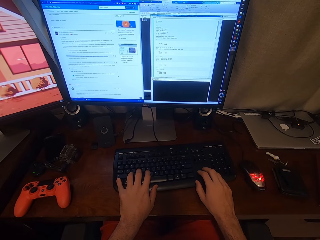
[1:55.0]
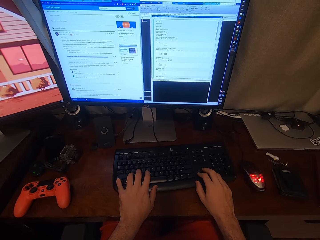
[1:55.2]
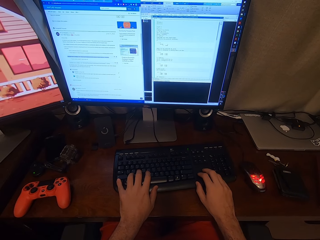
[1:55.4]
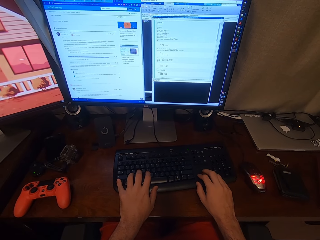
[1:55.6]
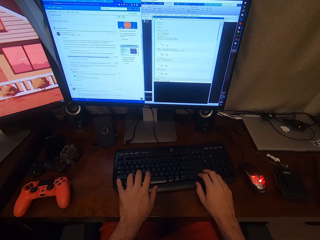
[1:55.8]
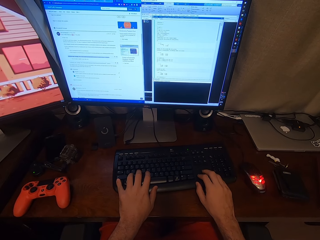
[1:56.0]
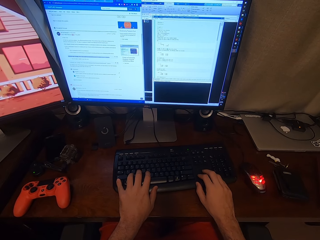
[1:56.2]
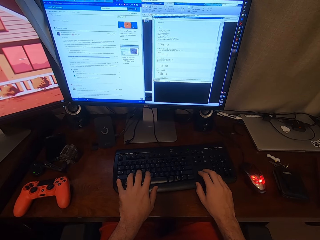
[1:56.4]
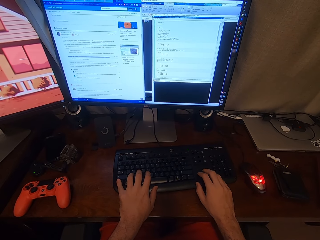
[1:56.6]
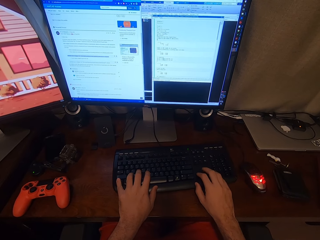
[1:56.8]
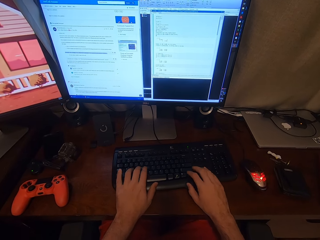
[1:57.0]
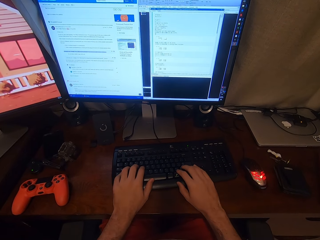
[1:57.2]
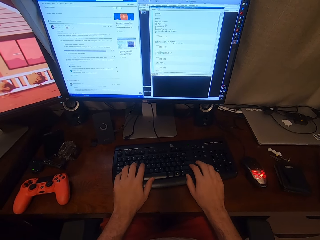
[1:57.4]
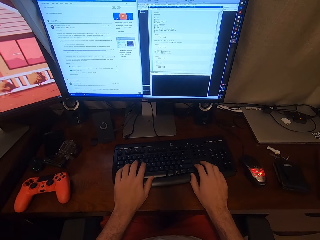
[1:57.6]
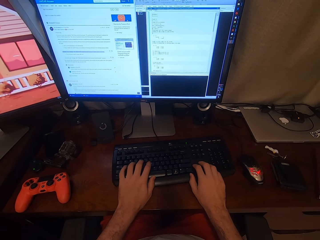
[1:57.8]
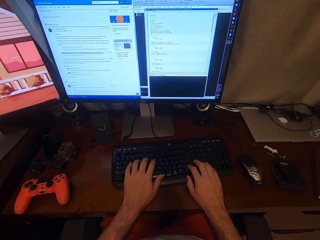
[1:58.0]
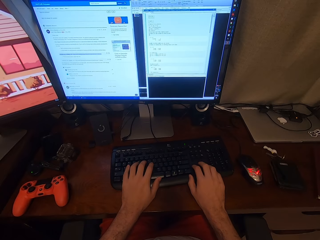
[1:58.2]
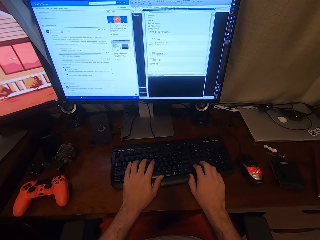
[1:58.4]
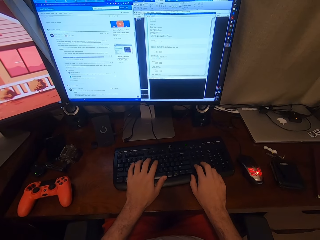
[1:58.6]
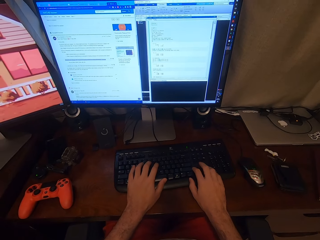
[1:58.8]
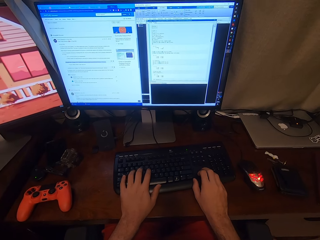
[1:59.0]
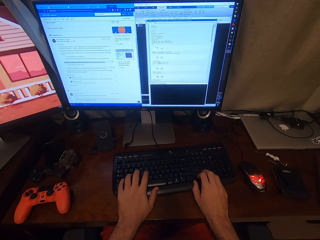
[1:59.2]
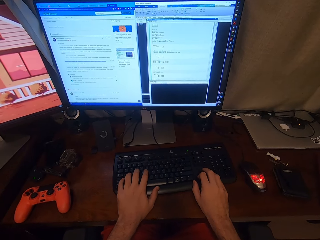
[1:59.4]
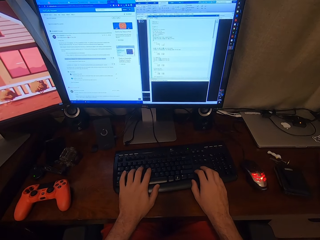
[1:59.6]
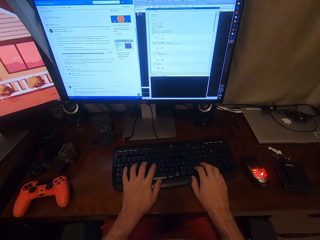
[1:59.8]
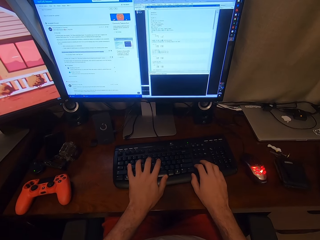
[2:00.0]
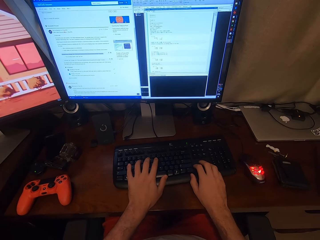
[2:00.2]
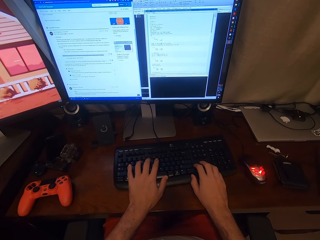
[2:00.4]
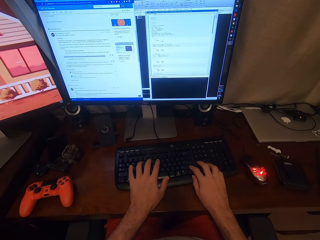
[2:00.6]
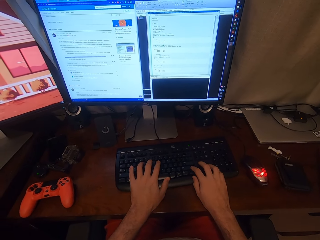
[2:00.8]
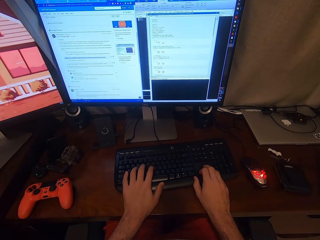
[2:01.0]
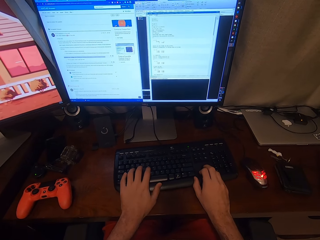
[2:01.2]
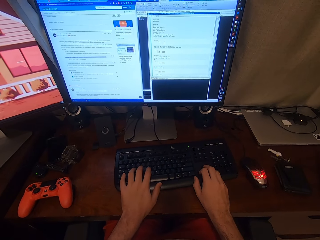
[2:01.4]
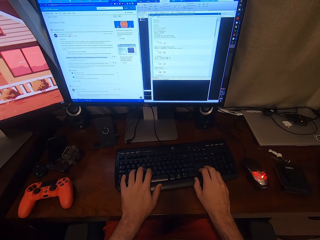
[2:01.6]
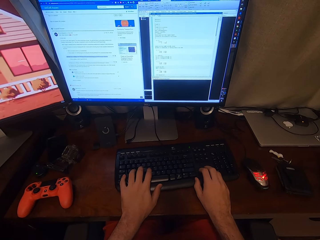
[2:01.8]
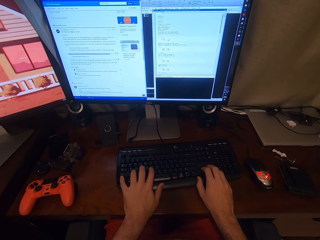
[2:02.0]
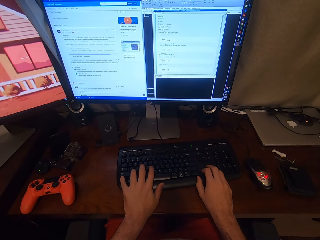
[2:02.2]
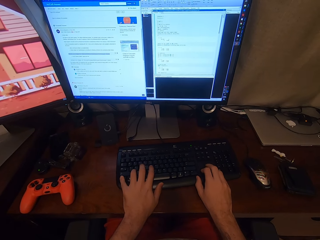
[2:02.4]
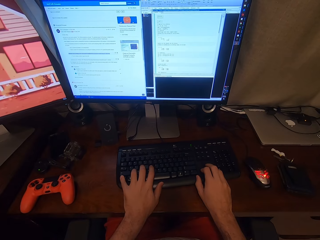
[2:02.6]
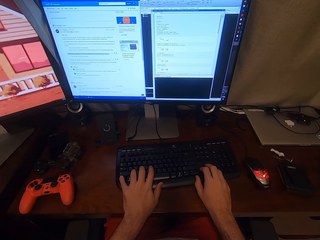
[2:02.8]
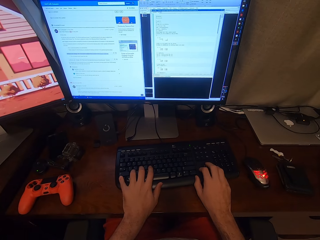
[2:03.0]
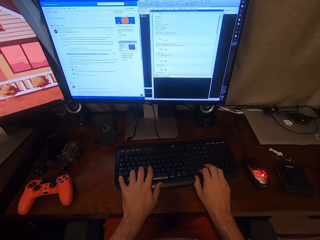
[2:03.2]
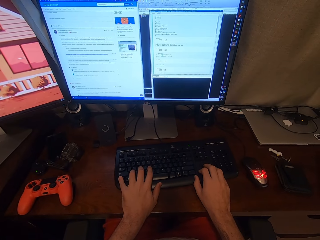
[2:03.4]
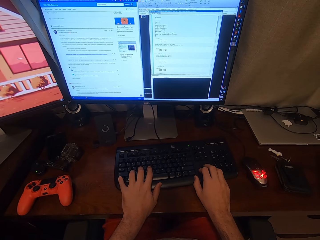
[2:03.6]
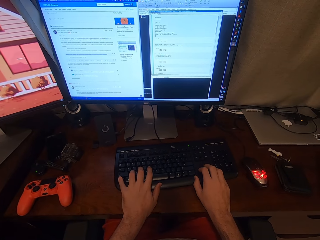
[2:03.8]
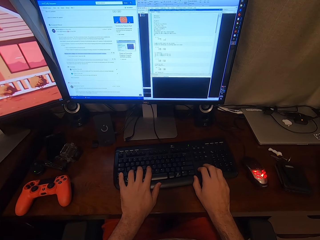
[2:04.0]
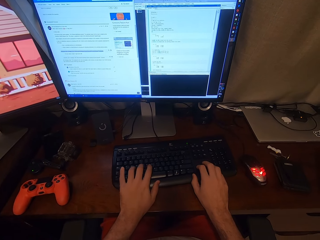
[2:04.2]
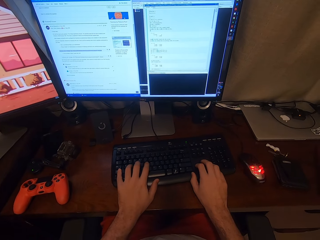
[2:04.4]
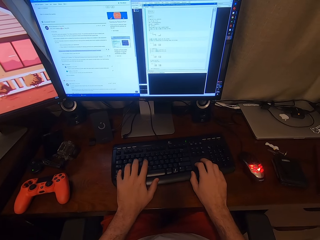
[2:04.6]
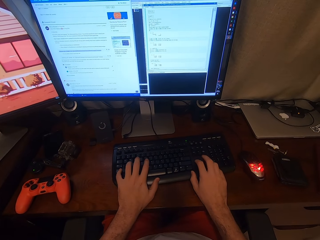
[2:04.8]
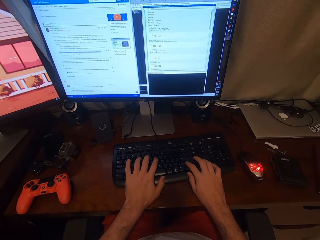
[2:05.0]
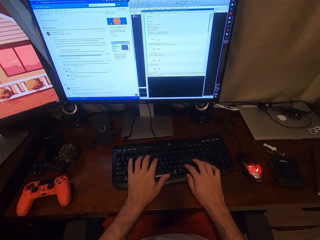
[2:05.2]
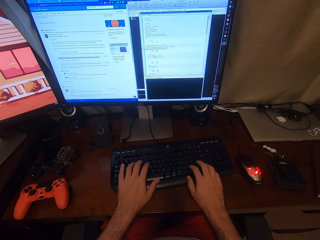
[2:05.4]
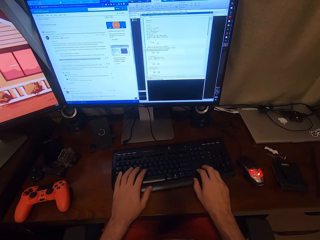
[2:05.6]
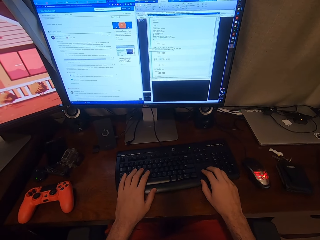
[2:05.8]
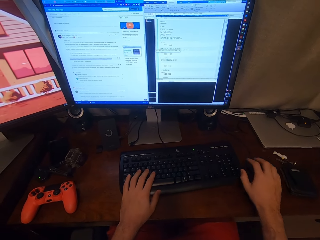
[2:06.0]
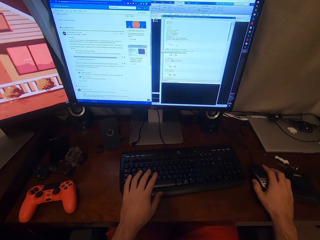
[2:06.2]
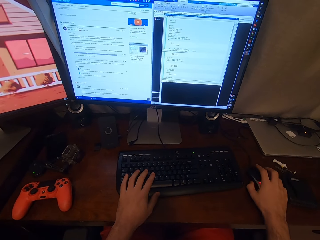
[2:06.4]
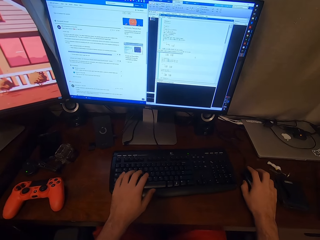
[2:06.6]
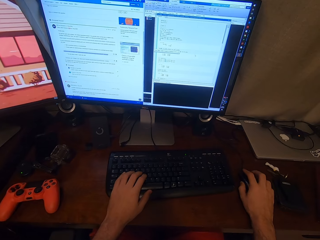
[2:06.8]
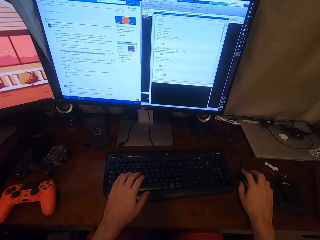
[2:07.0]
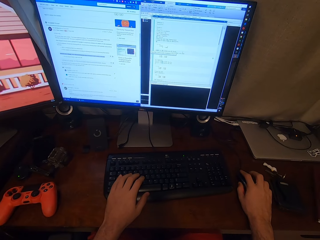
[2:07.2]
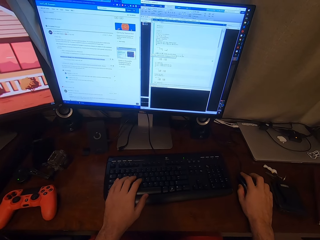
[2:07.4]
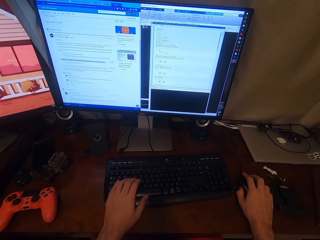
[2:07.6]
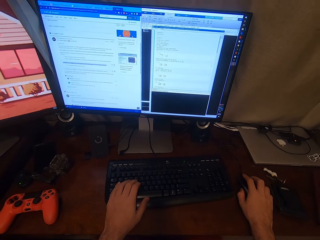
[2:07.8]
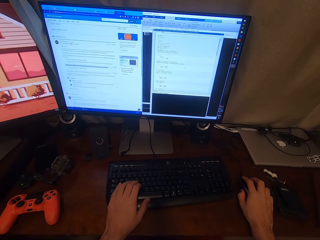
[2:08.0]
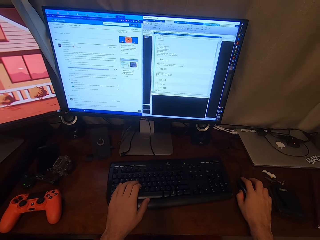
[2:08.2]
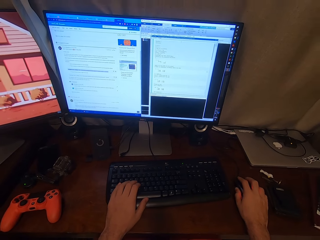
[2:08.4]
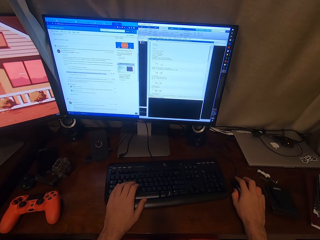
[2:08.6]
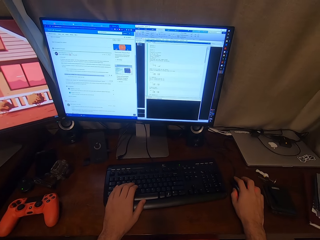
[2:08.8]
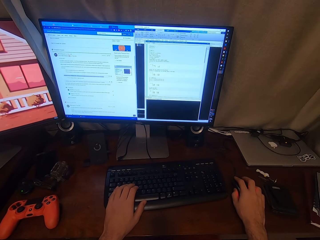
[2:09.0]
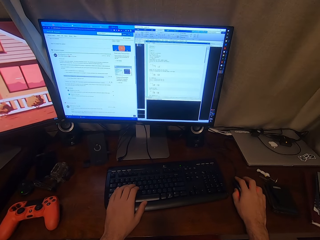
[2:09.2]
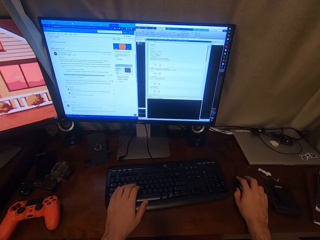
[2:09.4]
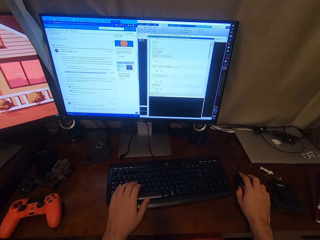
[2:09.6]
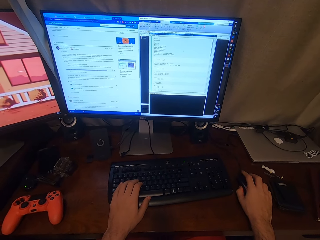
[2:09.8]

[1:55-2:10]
The camera wearer shifts the right hand to the mouse. They hold the computer mouse. They operate the computer.

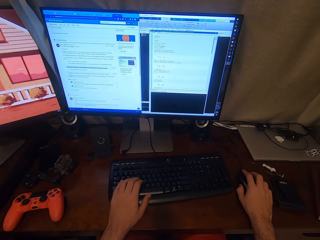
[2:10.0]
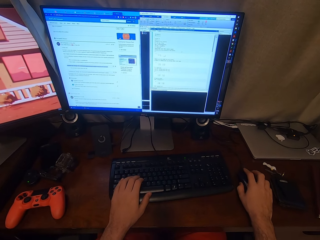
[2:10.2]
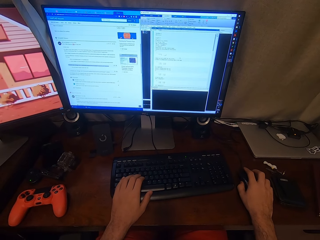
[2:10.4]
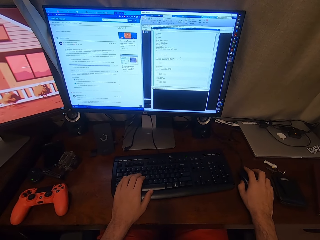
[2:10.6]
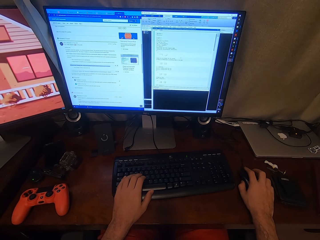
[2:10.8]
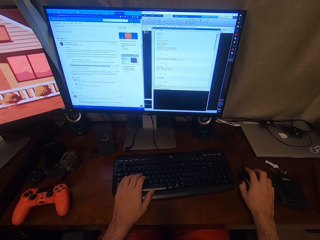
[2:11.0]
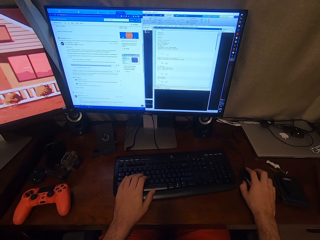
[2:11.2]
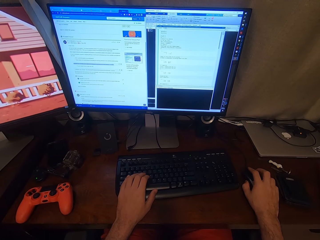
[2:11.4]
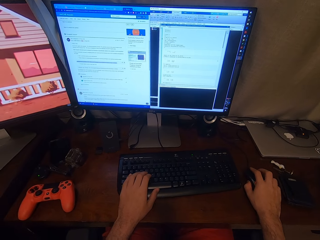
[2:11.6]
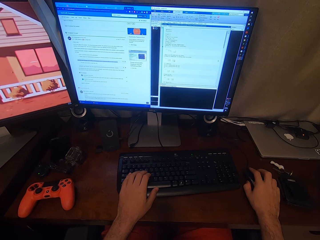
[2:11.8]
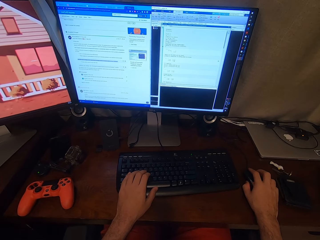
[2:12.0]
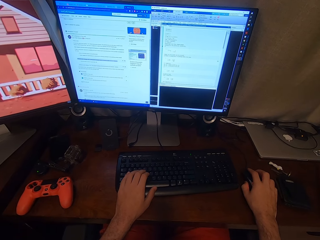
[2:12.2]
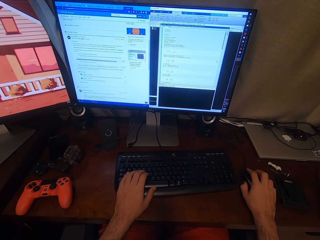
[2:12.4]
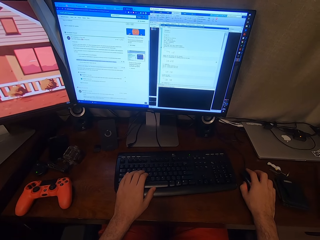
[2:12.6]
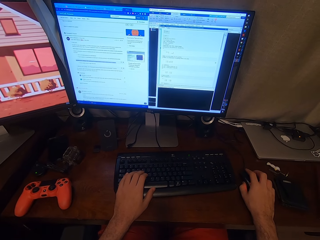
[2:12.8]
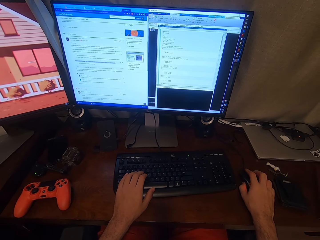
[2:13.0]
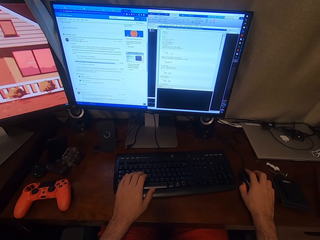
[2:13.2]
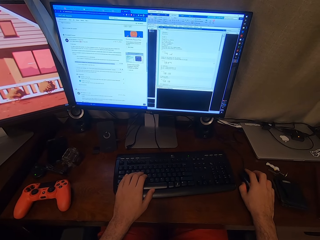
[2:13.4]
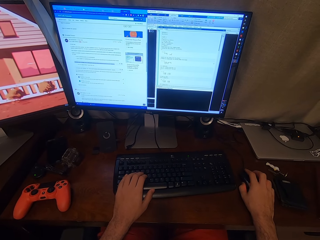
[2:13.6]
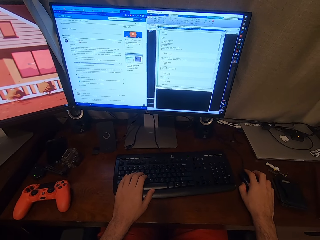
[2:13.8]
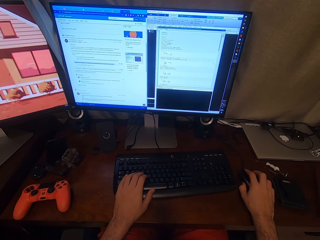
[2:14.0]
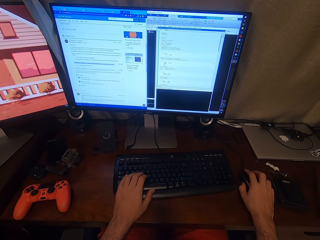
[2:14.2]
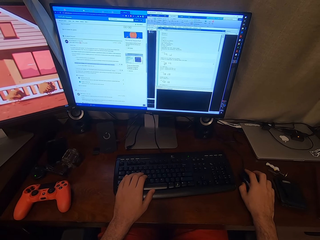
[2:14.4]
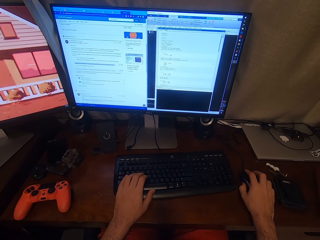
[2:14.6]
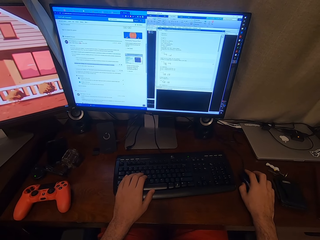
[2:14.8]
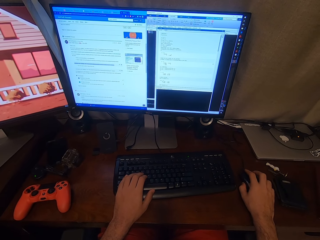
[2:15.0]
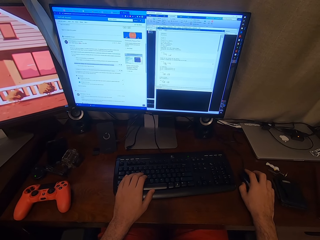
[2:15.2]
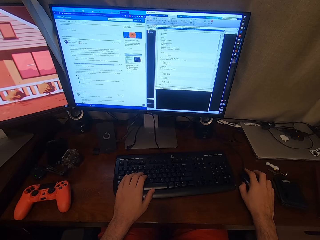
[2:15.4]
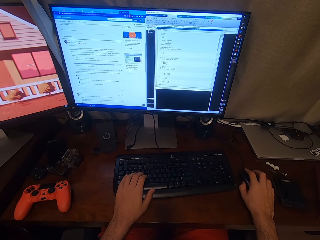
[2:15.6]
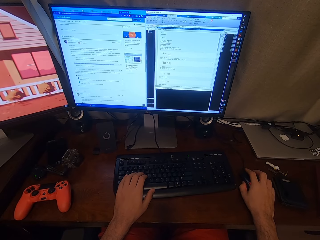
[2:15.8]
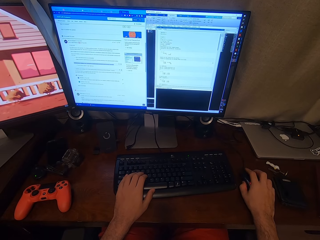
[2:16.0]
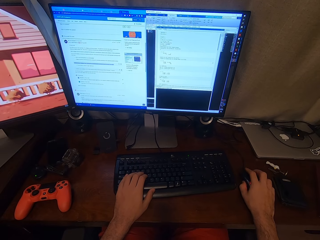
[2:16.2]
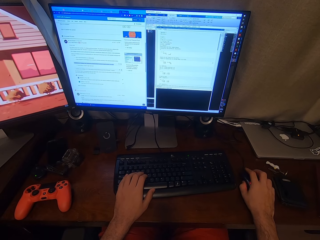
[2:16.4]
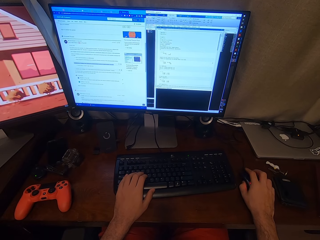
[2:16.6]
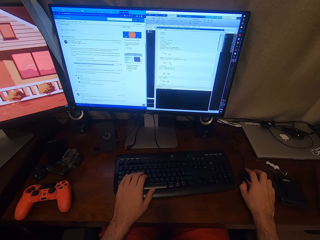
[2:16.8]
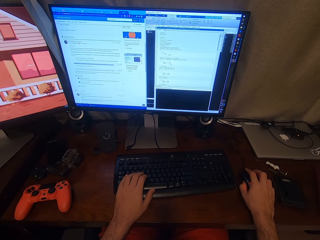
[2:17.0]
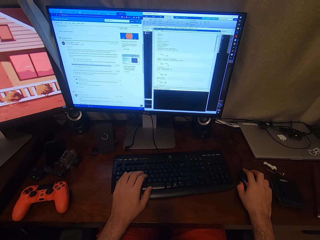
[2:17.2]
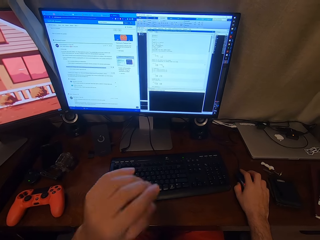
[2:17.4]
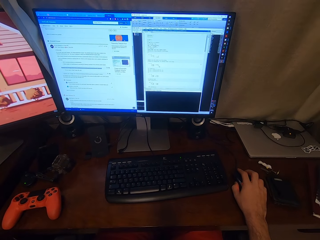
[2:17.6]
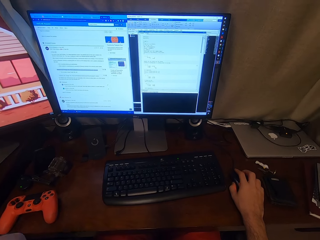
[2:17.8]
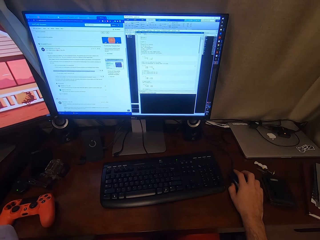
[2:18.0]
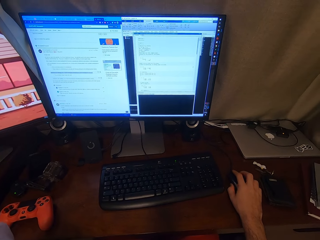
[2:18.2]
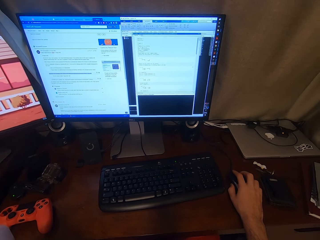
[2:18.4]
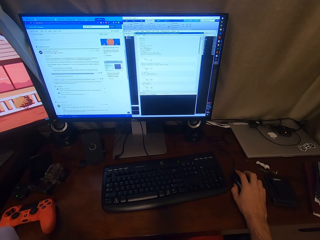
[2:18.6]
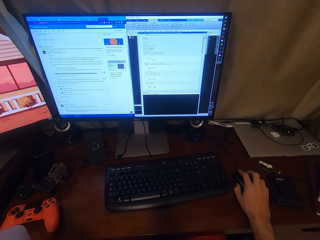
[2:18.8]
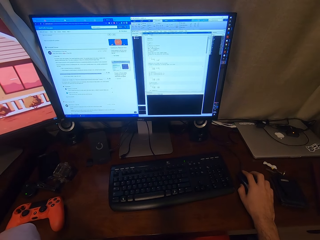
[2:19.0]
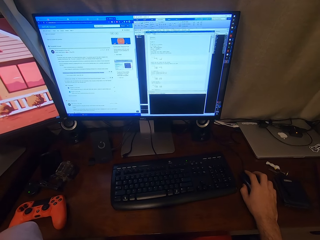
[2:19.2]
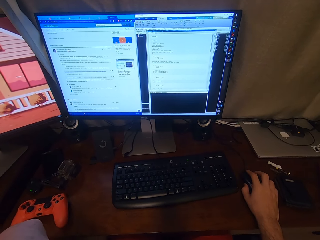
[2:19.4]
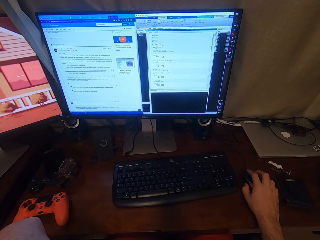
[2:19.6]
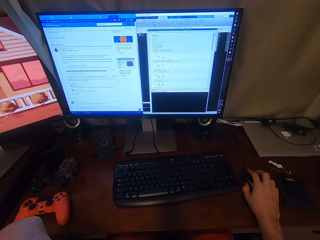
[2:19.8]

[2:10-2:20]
The camera wearer lifts the left hand from the keyboard.
